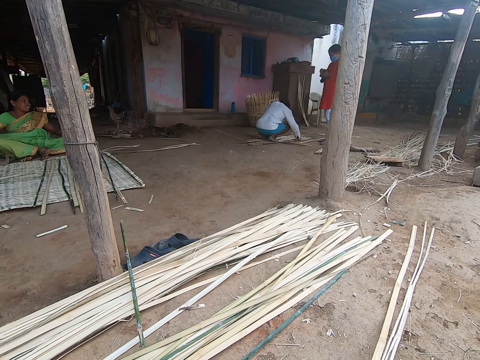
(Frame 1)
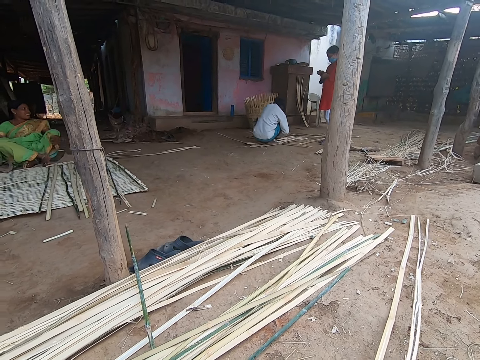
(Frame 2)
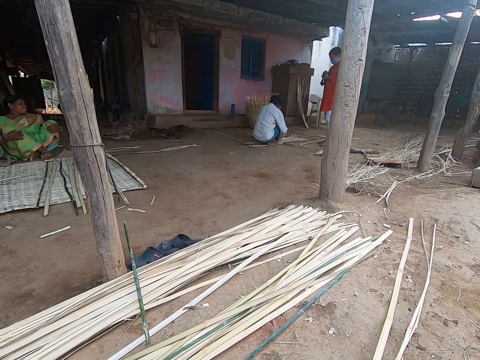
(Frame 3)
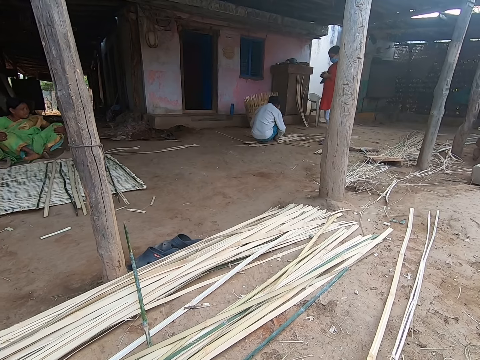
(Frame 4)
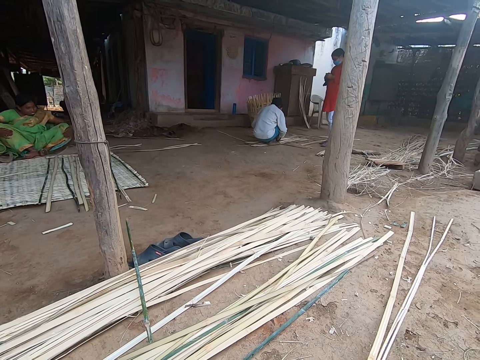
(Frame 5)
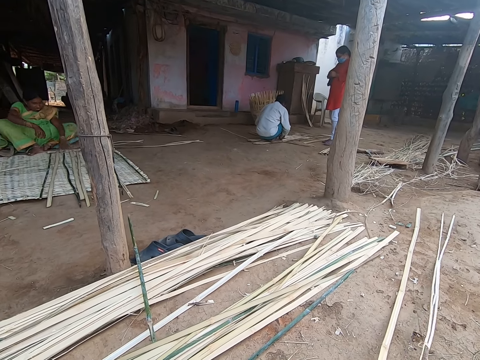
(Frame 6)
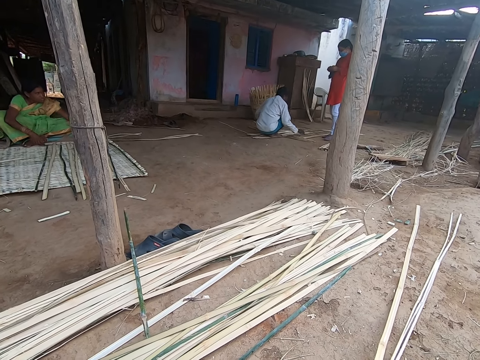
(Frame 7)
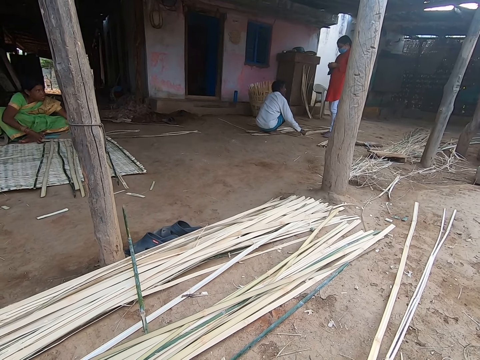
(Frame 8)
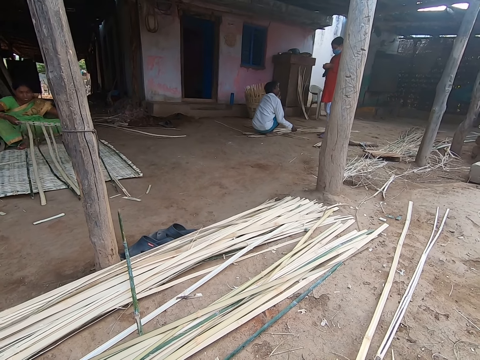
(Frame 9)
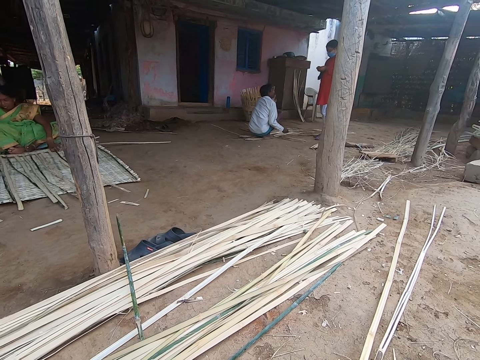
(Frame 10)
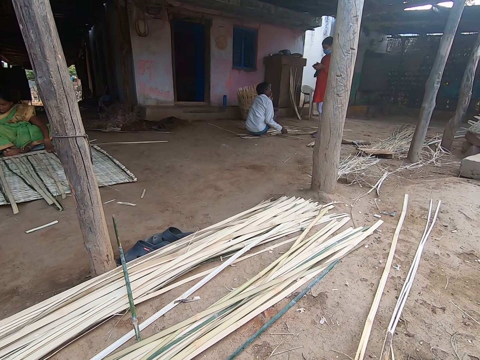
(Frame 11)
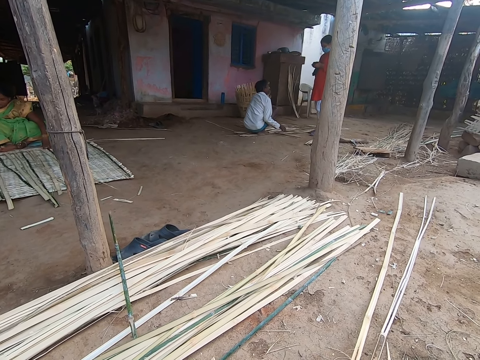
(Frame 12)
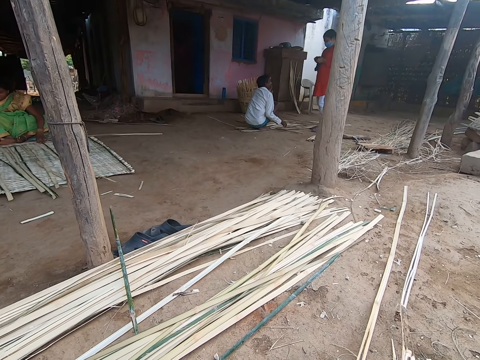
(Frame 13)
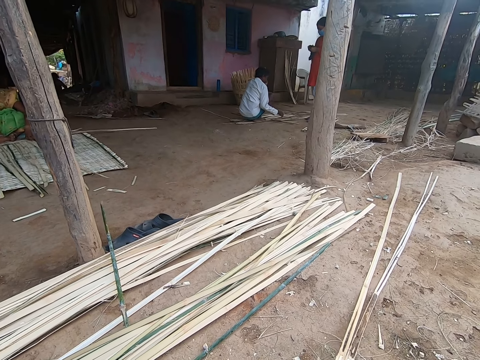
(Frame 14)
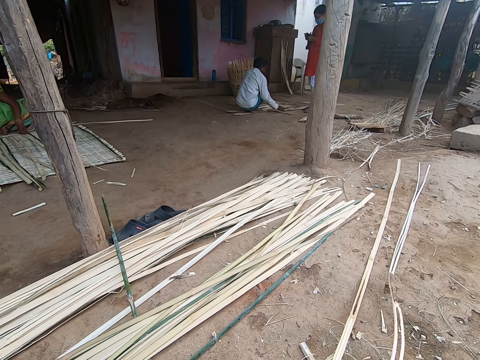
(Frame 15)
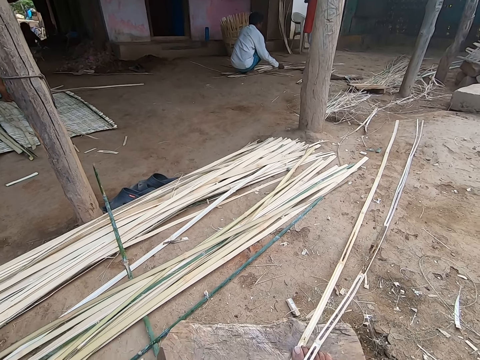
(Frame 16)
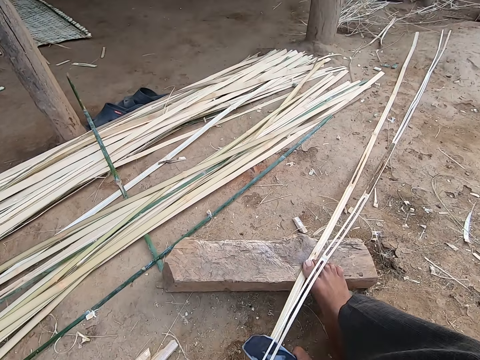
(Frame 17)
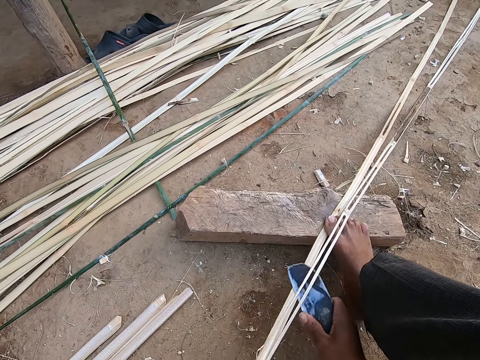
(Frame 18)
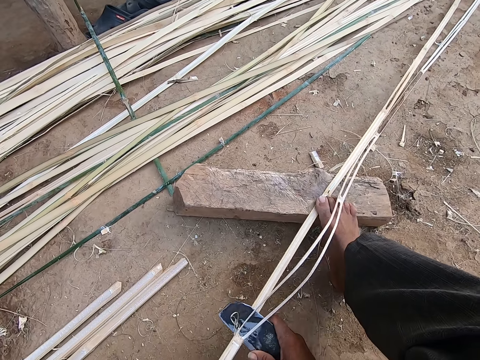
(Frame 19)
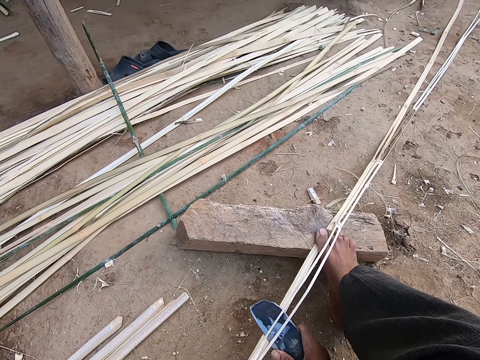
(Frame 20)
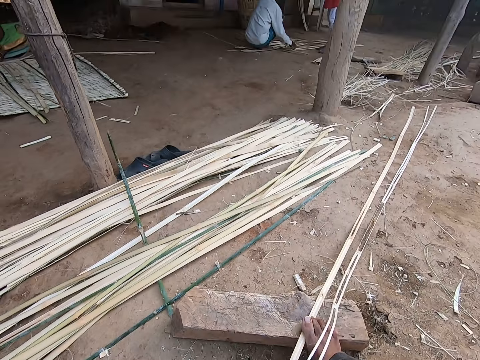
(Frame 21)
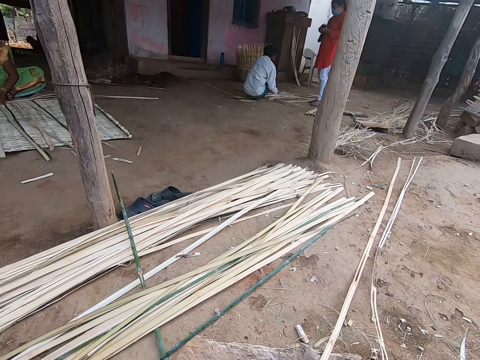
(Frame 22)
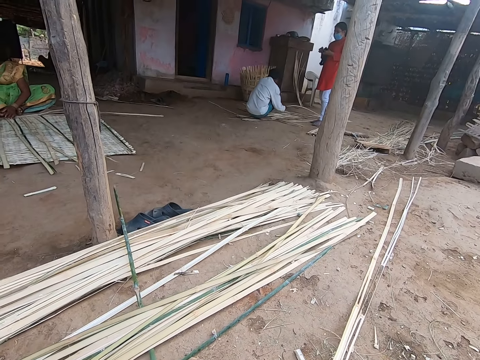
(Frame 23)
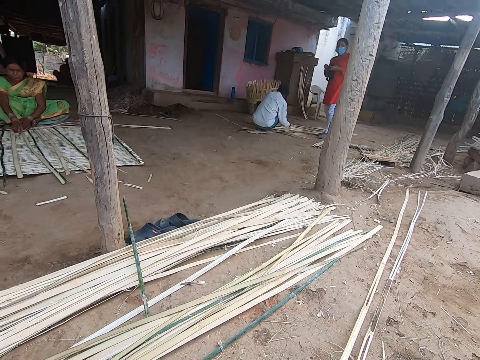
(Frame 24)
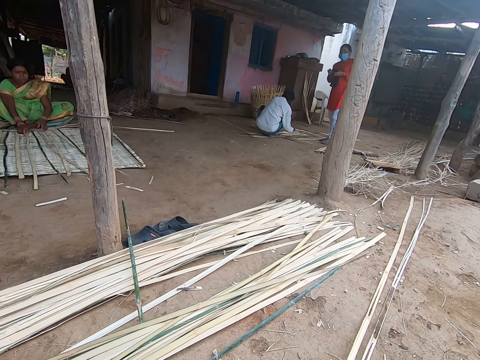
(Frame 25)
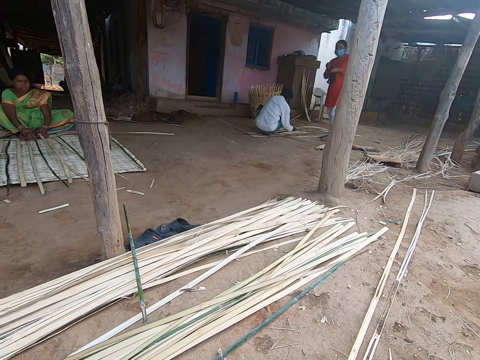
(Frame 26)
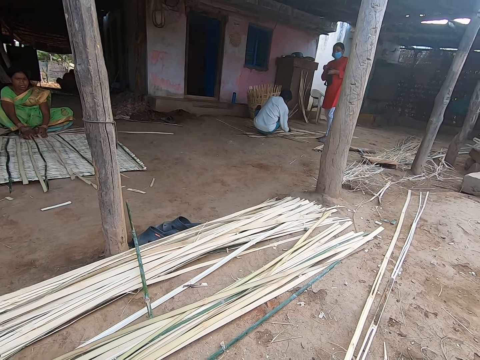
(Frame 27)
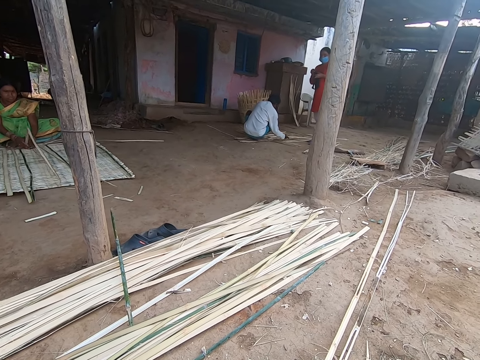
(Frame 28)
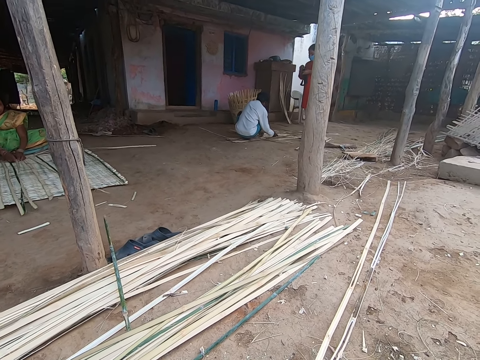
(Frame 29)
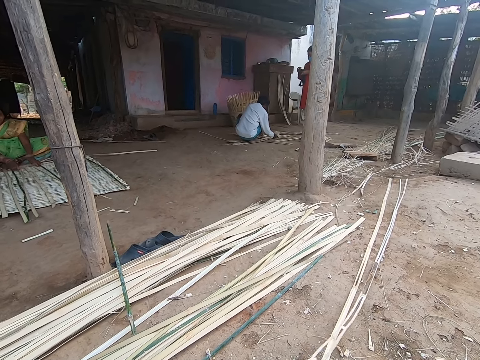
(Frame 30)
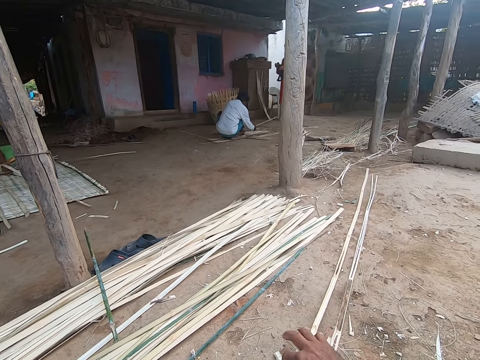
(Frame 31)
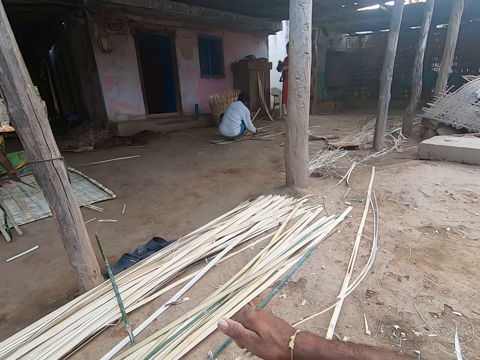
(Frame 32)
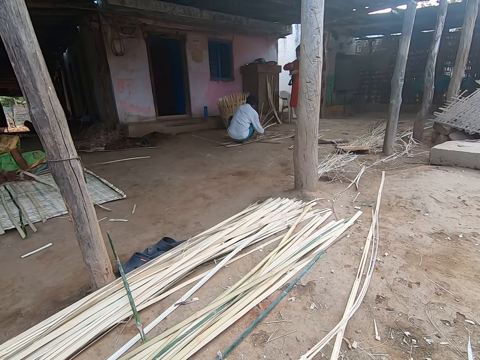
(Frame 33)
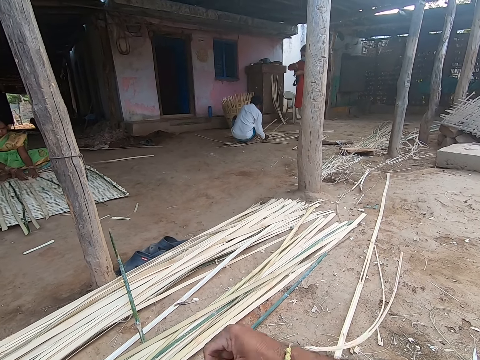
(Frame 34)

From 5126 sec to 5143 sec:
The camera wearer stretches the bamboo. A man picks the wooden plank from the ground with his right hand. A woman moves the wooden plank on the ground with her hands. The camera wearer slices the wooden plank in his left hand with the kukri in his right hand. He talks to another woman. He talks to the first woman. The woman adjusts the wooden planks on the ground with her hands. The man picks the wooden plank from the ground with his hands. The camera wearer talks to the woman again. He holds the wooden plank in his hands. The man weaves the wooden strips on the ground in his hands.

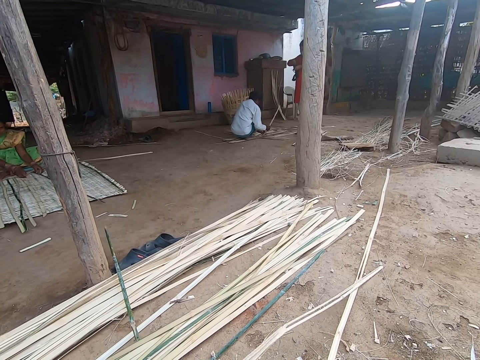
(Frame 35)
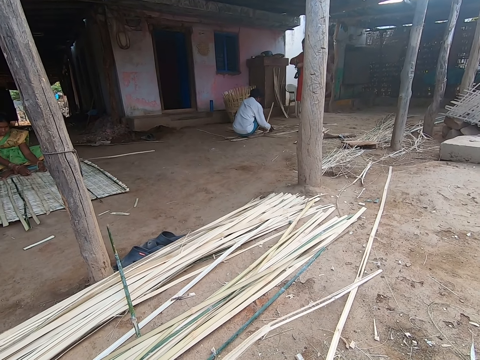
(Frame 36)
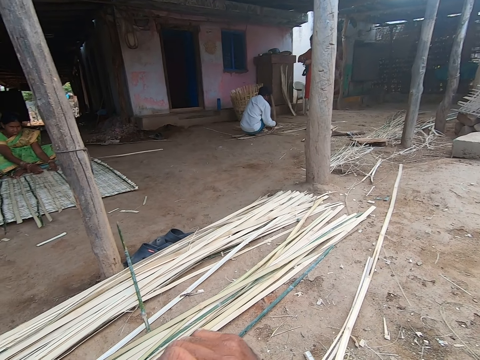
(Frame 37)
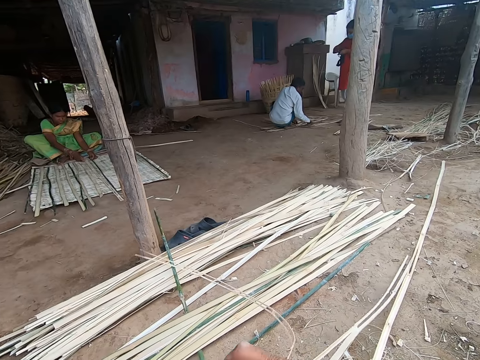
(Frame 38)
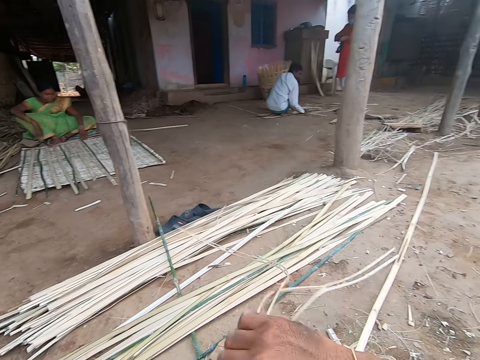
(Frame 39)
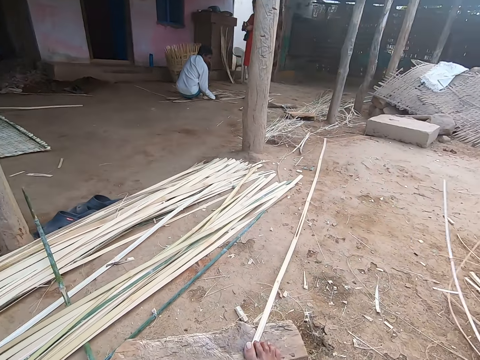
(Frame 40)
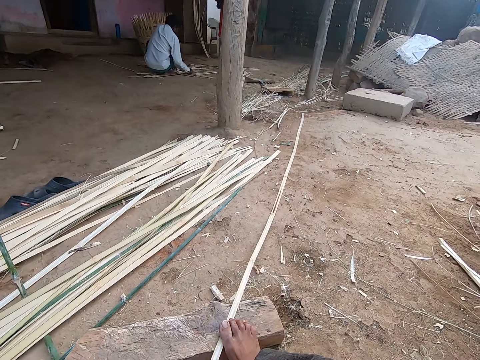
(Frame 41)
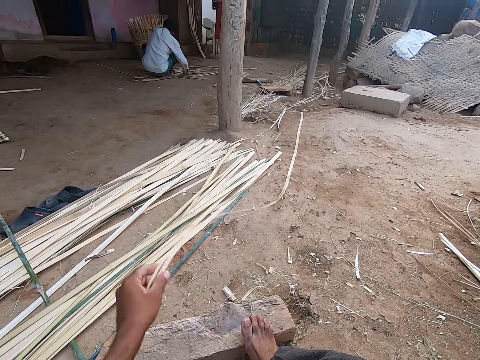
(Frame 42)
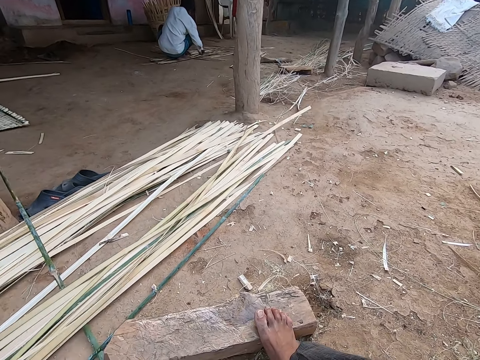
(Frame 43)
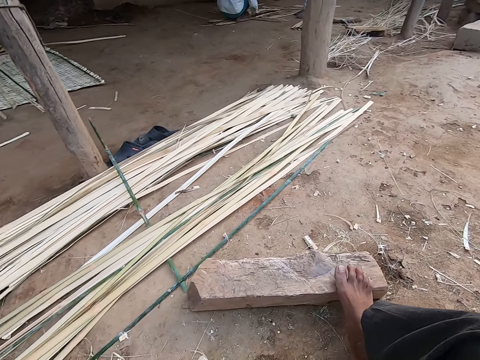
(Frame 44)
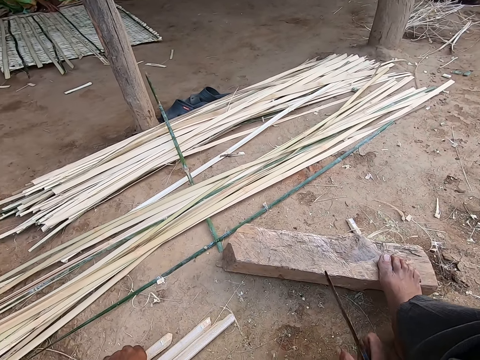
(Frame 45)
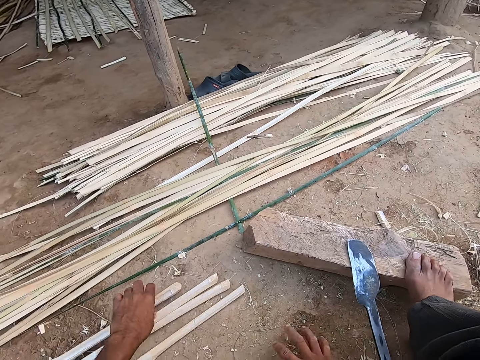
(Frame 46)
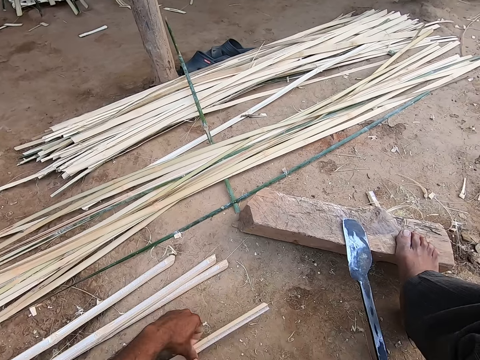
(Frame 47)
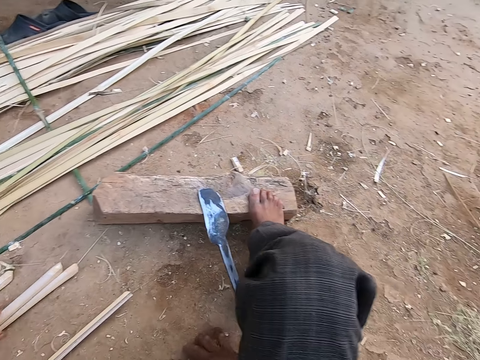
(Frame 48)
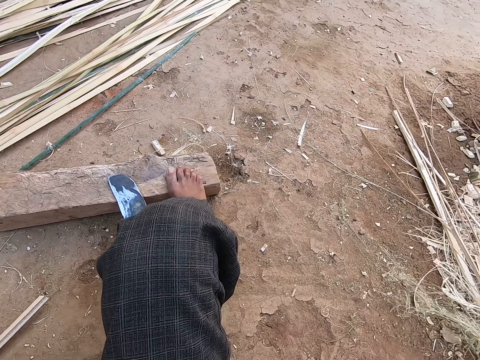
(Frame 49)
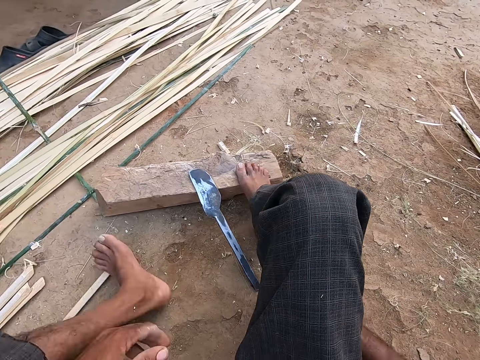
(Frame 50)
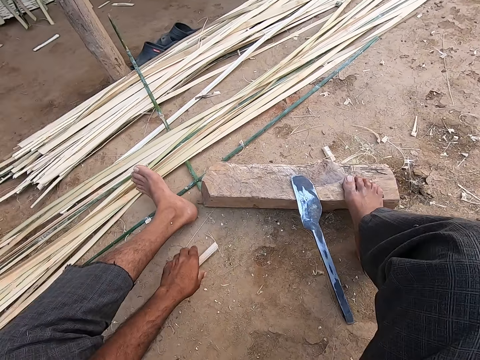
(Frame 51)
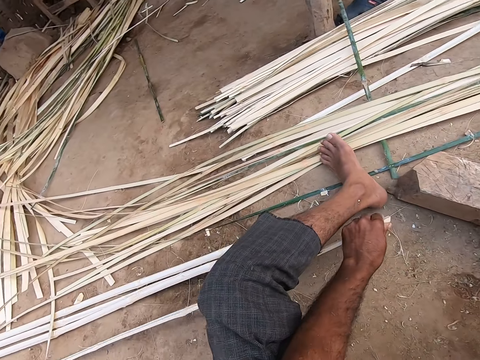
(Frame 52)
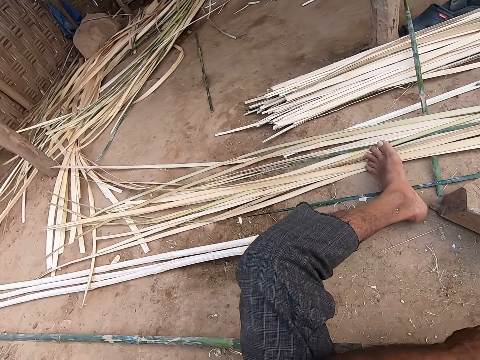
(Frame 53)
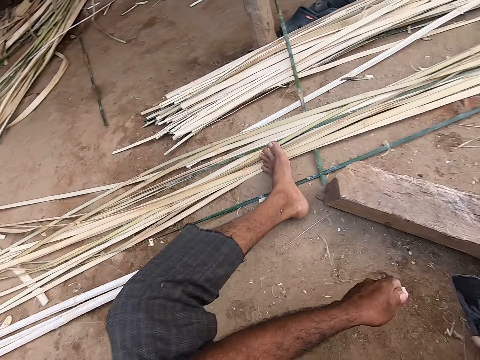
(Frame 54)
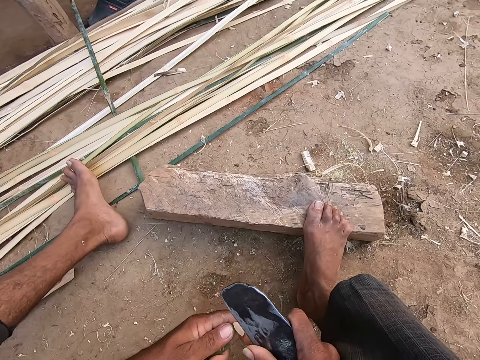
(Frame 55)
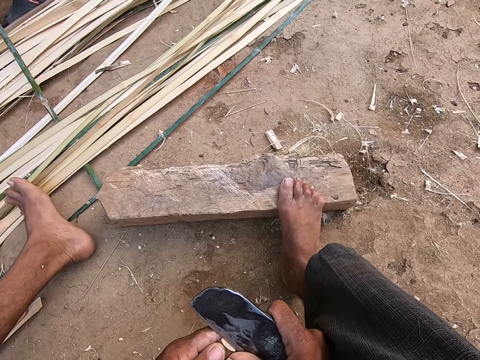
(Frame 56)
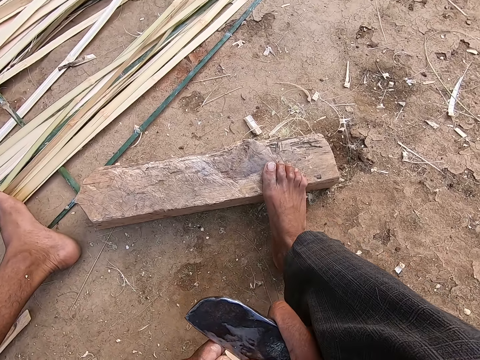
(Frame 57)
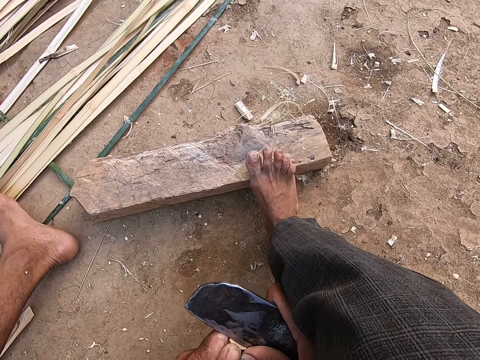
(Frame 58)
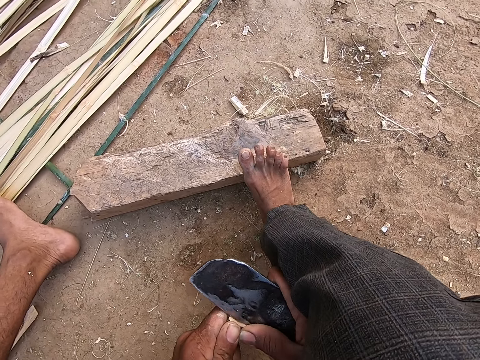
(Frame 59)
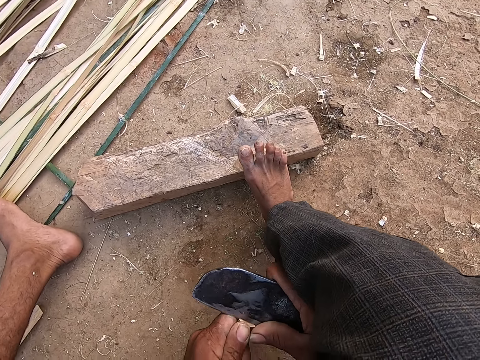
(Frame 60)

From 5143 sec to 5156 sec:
The camera wearer stretches the bamboo. He drops the bamboo strand on the ground with his right hand. He lifts the papyrus reed pieces. A woman speaks to the camera wearer. The camera wearer drops the bamboo strip on the ground with his left hand. He places some reeds on top of other reeds. He drops the knife on the plank with his right hand. He separates bamboo strips on the ground with his left hand. He touches the reed pieces with his left hand. He wipes his right hand on the ground. He stretches out his left leg. He picks the bamboo strip from the ground with his left hand. He holds a papyrus reed. He holds the knife in his right hand. He slices the bamboo strip with the knife in his right hand.
